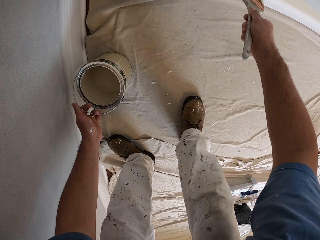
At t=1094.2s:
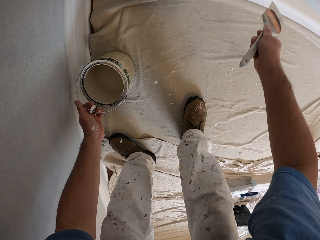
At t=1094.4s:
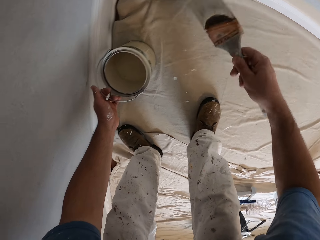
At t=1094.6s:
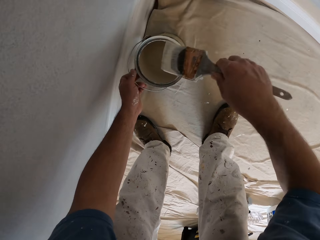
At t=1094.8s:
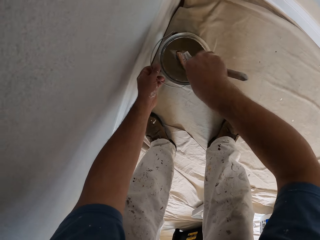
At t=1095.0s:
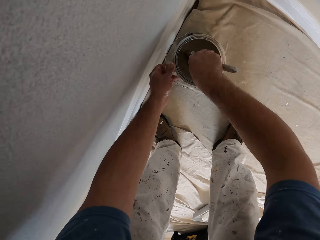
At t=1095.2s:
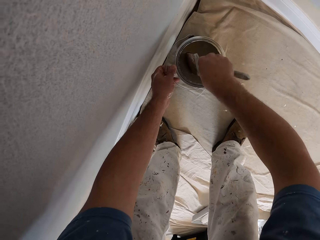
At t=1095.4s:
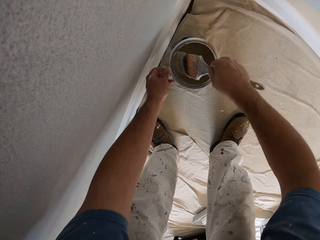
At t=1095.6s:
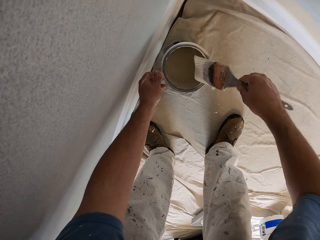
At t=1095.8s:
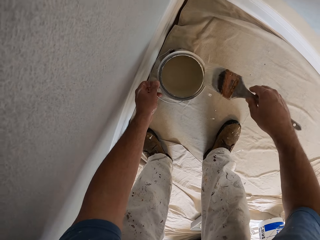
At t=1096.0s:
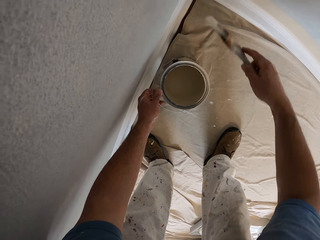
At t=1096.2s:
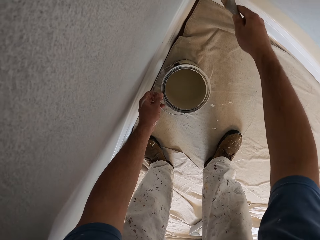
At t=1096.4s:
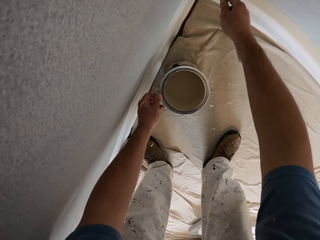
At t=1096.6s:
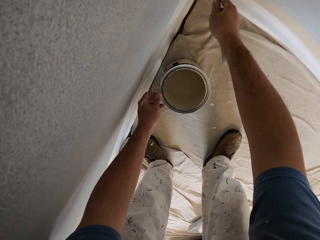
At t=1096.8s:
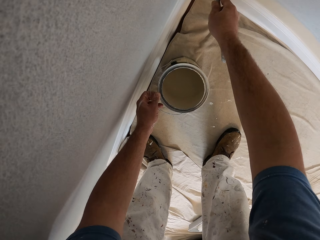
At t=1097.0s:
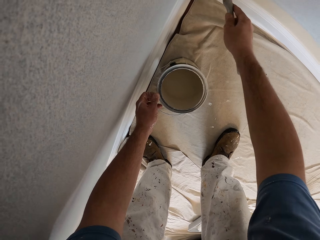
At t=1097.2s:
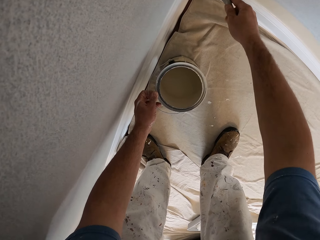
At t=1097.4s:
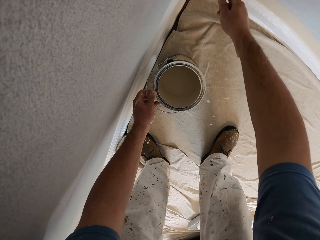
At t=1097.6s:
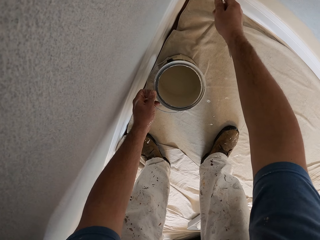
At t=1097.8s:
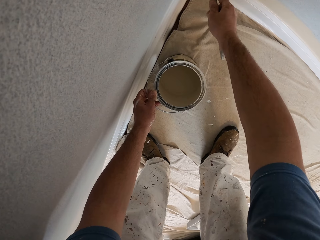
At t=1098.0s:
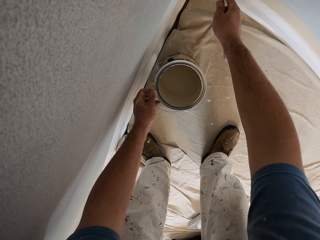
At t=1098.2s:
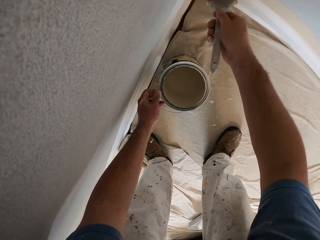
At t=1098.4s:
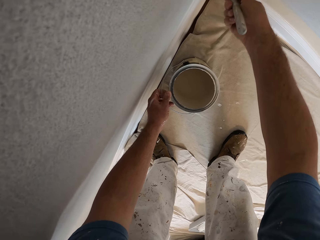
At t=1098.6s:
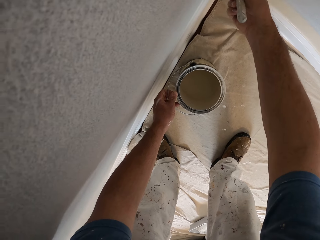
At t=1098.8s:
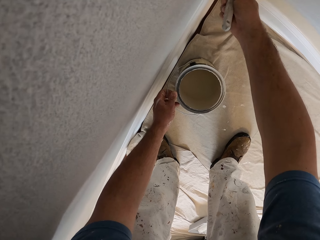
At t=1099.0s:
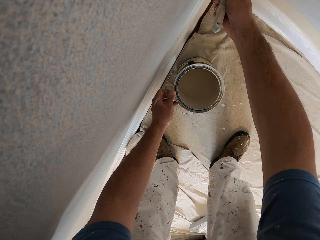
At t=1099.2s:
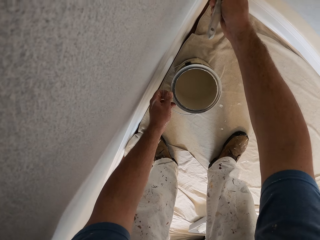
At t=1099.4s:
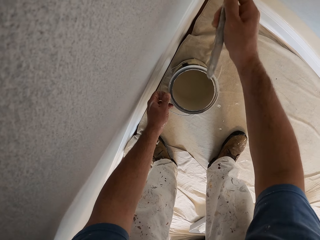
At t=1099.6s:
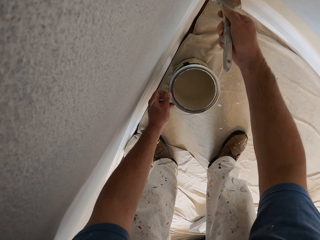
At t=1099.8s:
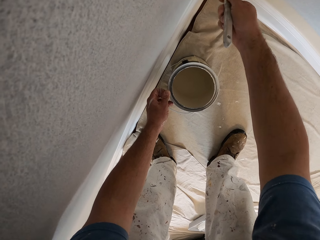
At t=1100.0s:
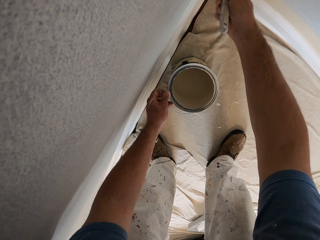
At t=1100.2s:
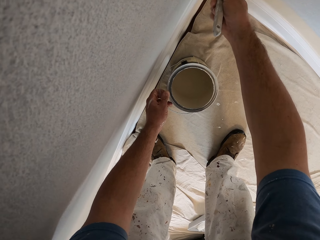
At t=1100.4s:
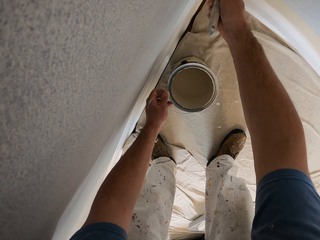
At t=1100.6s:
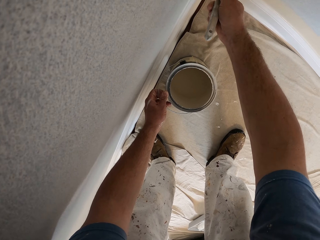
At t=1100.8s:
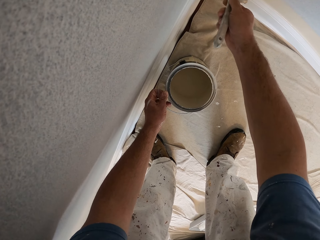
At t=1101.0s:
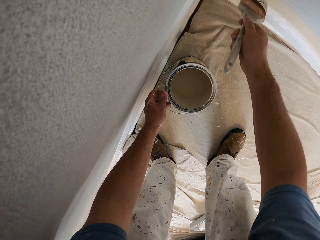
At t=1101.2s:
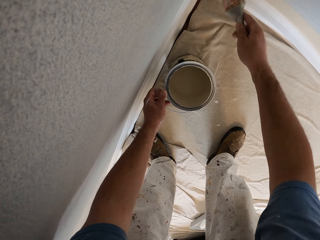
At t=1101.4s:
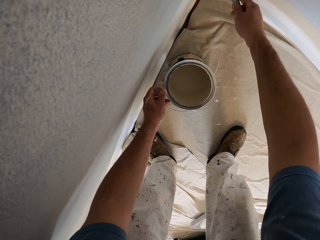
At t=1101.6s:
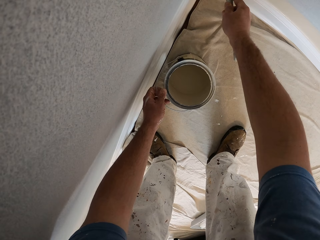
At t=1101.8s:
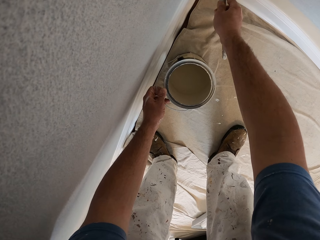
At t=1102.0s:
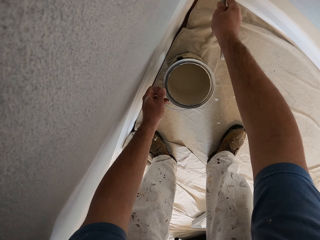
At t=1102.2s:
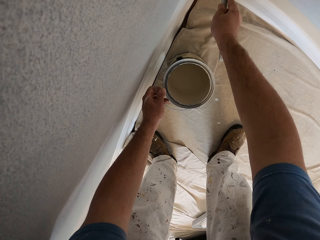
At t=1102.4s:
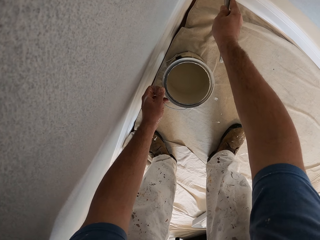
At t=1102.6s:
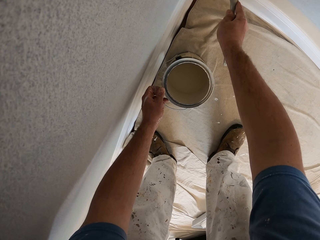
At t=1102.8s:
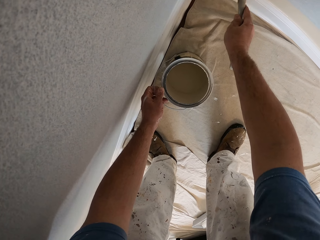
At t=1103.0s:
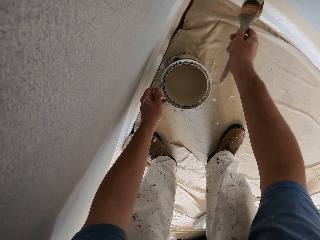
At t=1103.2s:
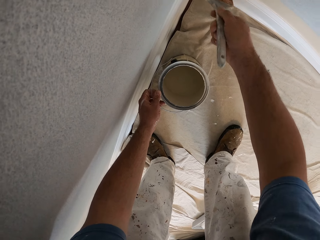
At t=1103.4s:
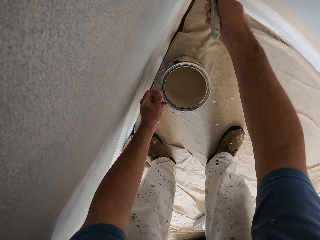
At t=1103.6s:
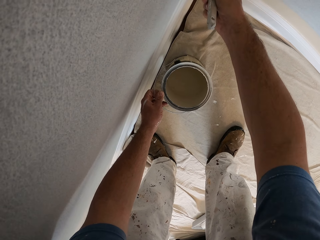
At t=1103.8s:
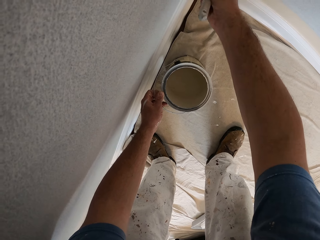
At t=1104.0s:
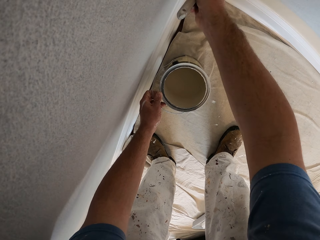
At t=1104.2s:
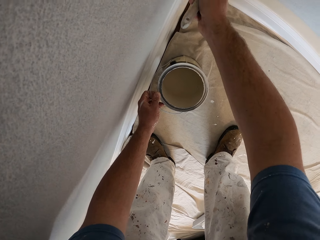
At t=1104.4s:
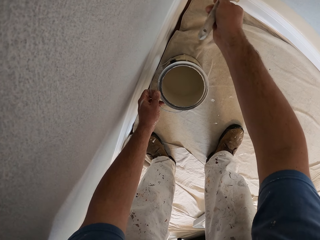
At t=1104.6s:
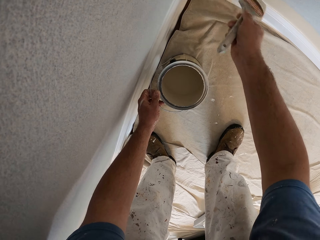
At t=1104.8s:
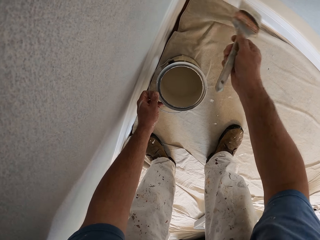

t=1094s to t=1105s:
The camera wearer dips the paint brush into the bucket of paint with his right hand. He lifts up the paint brush from the paint. He paints the wall with the paint brush.

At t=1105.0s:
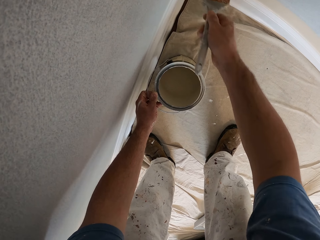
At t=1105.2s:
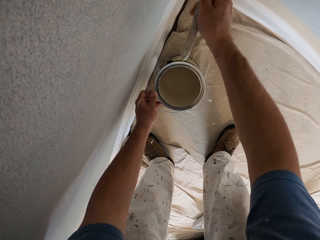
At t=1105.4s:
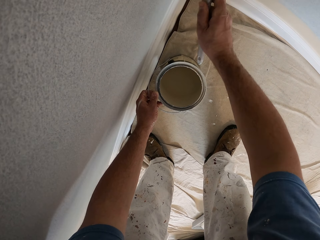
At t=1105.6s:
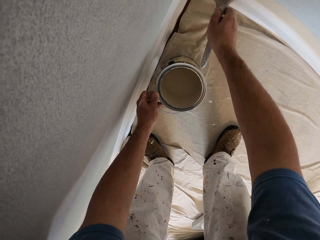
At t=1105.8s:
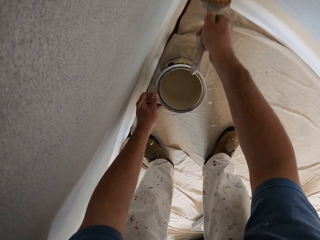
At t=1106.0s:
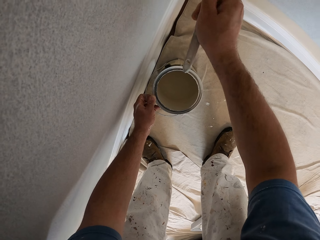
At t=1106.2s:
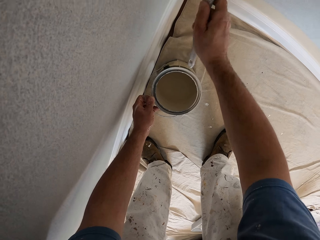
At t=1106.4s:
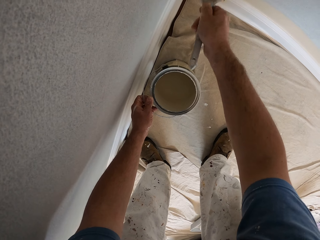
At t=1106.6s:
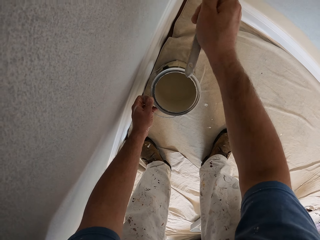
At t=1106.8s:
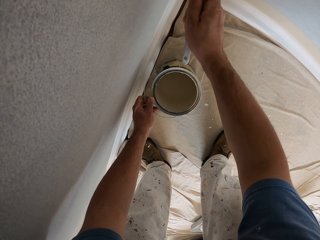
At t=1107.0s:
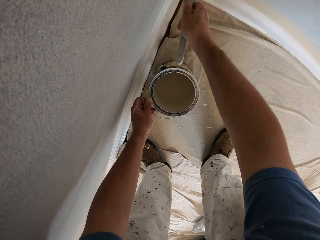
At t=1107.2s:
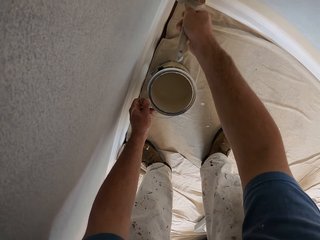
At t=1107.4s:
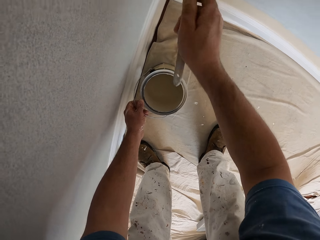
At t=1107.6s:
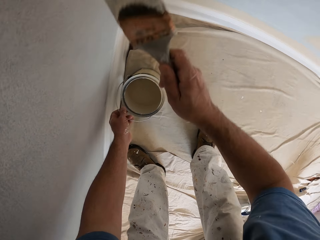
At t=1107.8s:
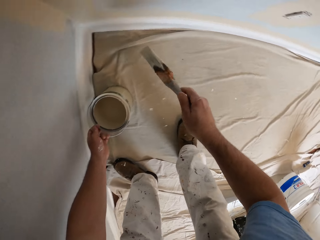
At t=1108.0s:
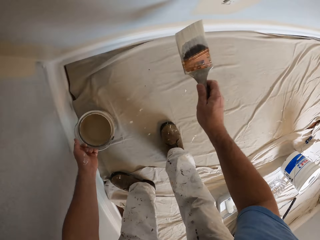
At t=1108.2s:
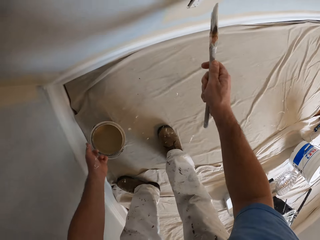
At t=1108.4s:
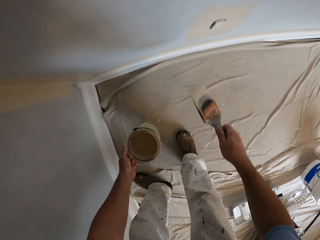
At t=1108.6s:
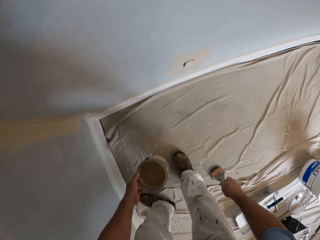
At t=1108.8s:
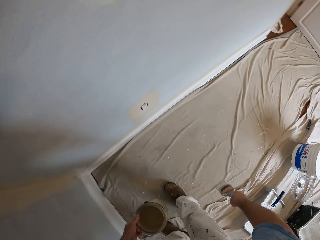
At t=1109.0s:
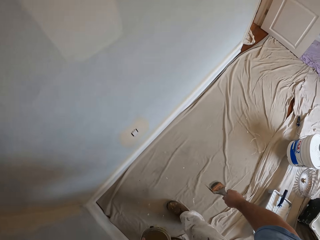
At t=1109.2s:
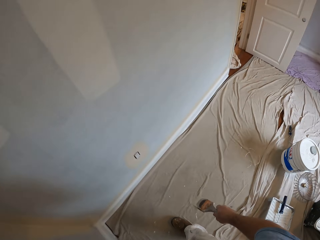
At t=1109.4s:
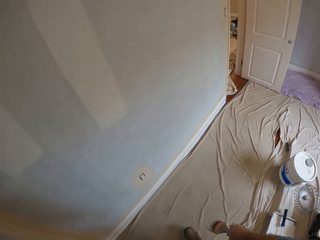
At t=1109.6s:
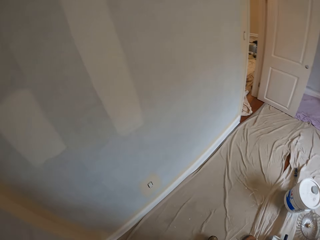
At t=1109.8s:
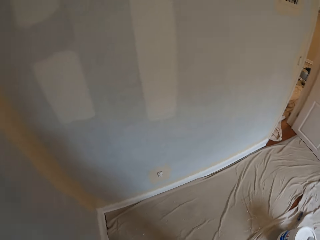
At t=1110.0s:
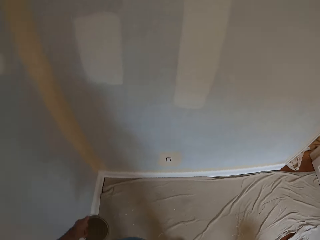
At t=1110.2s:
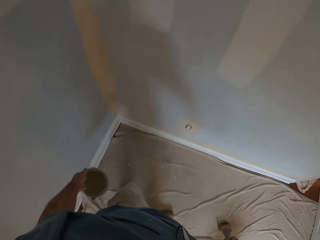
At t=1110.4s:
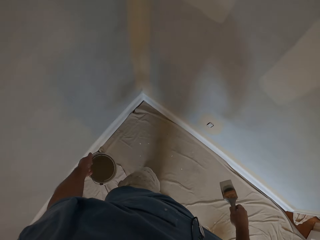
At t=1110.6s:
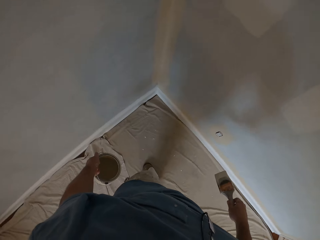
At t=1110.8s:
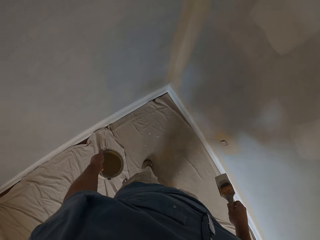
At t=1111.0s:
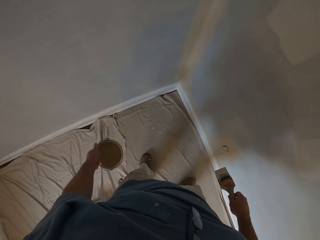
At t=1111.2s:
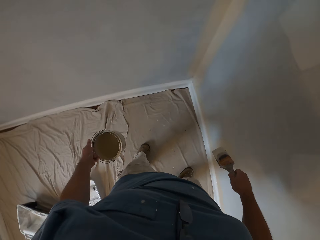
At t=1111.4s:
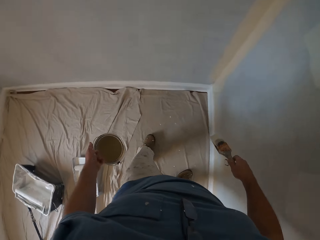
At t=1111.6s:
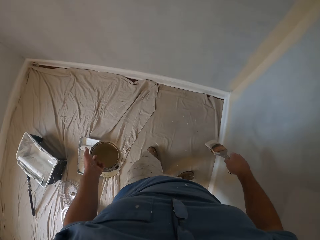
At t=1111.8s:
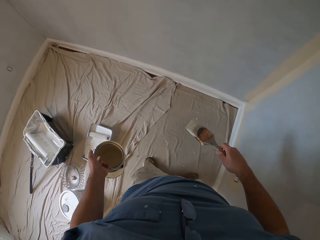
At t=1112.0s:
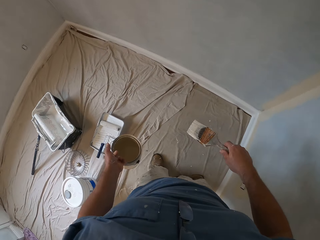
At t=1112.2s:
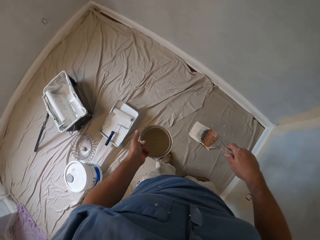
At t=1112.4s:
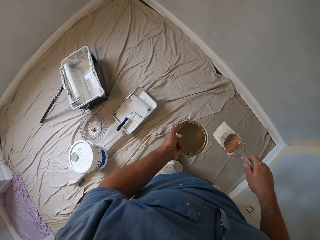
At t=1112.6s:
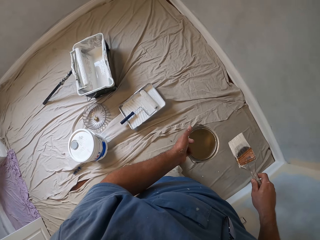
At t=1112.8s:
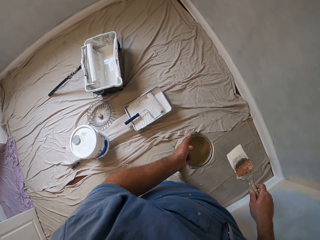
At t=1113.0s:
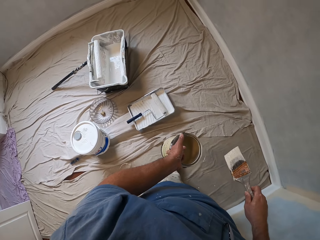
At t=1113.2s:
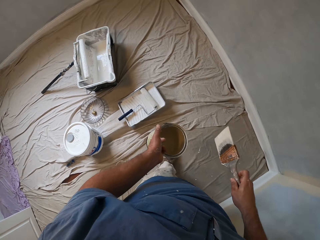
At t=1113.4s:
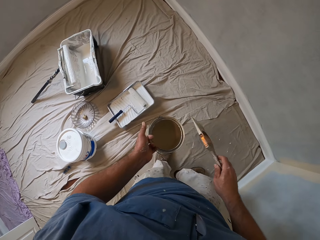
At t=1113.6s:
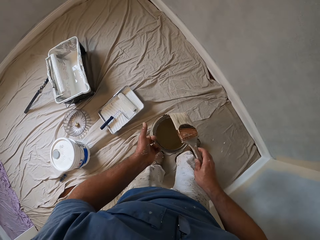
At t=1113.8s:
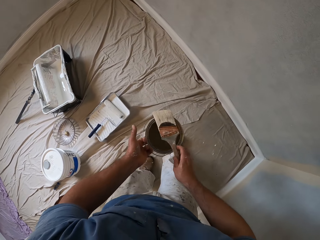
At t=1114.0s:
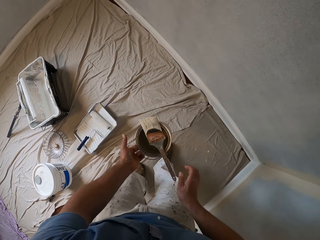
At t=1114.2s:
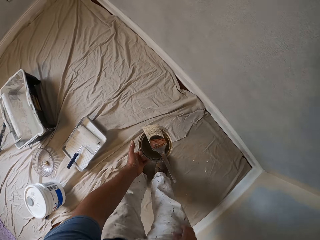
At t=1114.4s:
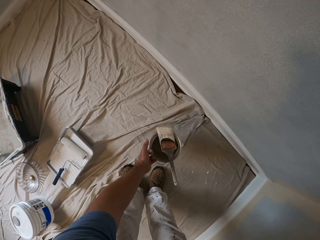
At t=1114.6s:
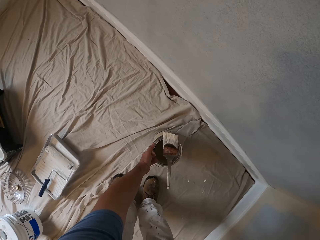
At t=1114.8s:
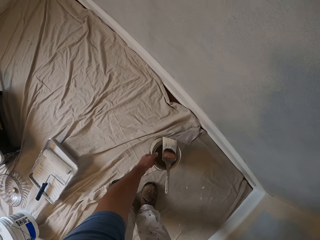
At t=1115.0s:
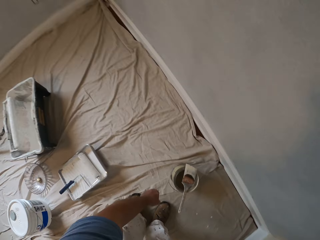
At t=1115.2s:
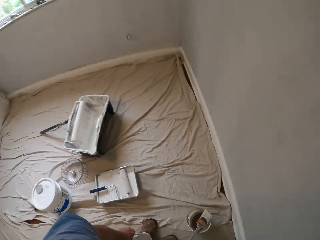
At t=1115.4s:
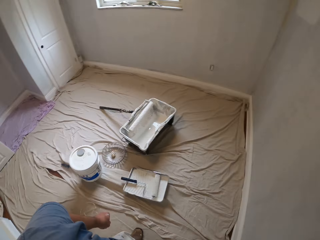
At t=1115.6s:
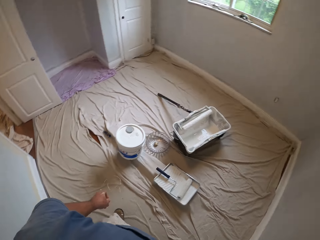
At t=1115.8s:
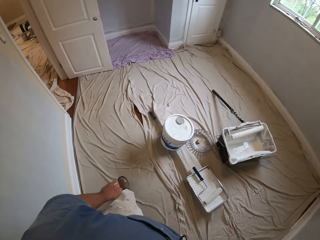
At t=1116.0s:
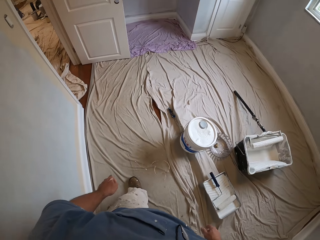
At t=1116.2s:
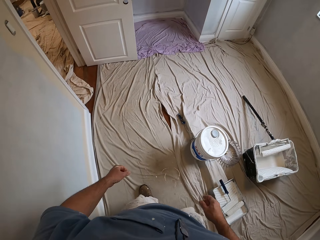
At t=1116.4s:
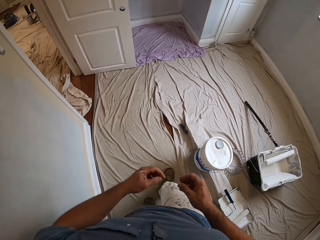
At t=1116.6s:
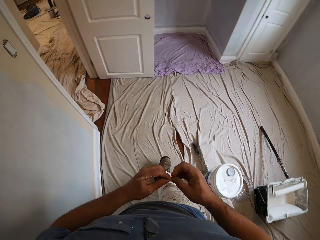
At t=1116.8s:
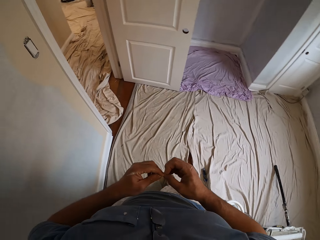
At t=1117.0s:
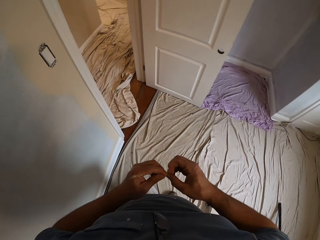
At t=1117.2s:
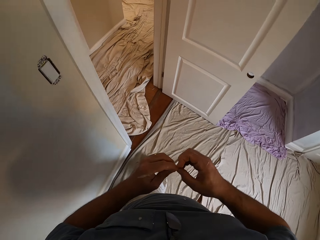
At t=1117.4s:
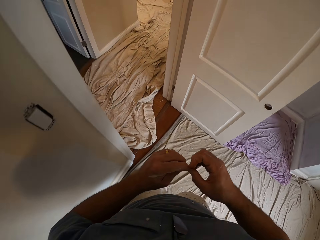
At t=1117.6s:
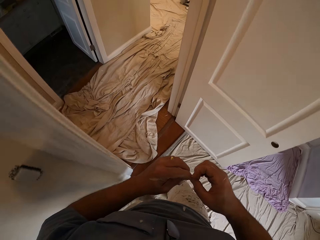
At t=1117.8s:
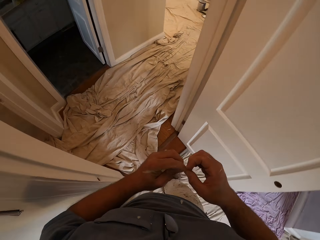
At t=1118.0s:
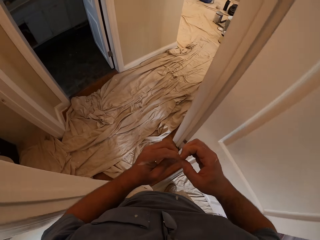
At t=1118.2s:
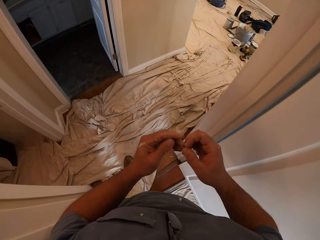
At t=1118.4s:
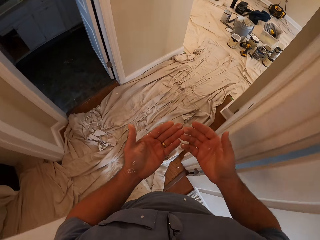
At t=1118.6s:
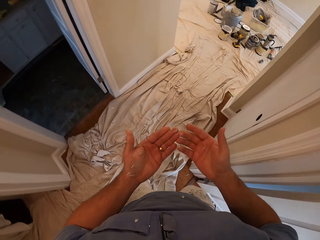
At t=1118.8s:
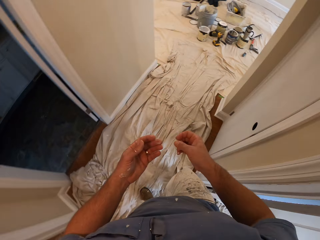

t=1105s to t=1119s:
The camera wearer moves away from the wall. They turn towards the wall. They walk around. They place the paint brush on the paint can. They drop the paint can with the paint brush on the floor. They move from the room to another room in the apartment.
